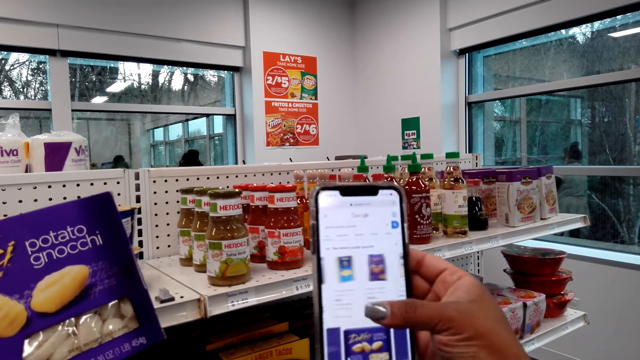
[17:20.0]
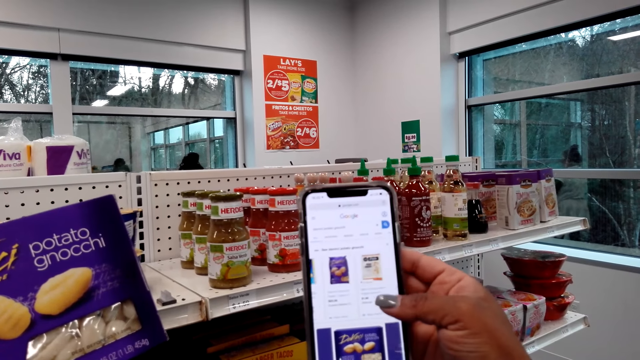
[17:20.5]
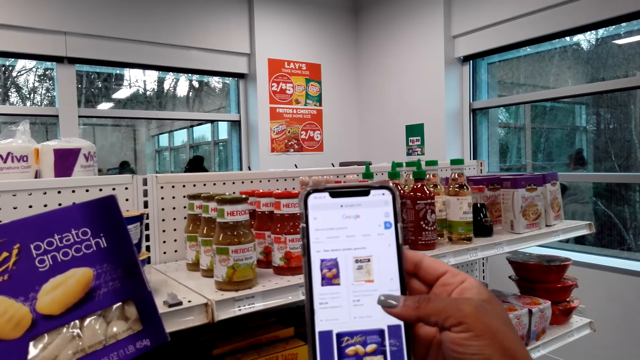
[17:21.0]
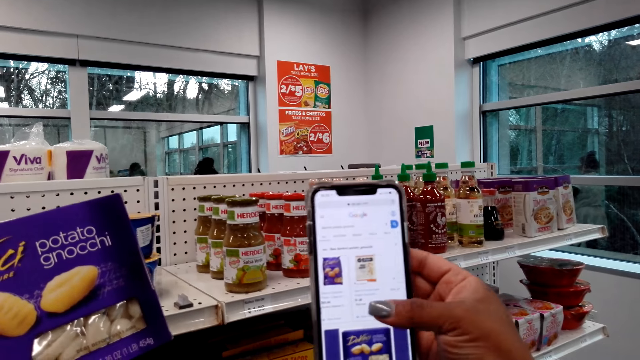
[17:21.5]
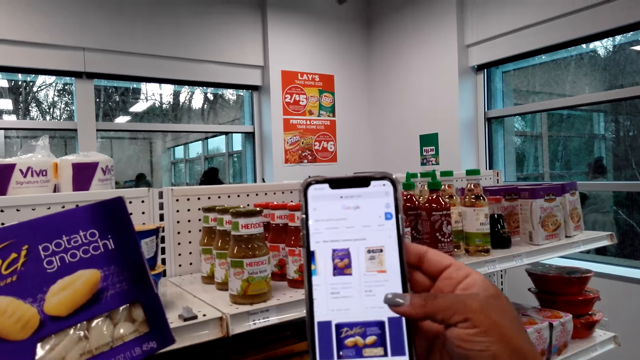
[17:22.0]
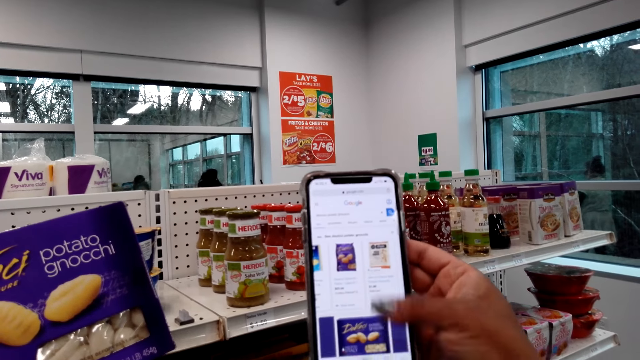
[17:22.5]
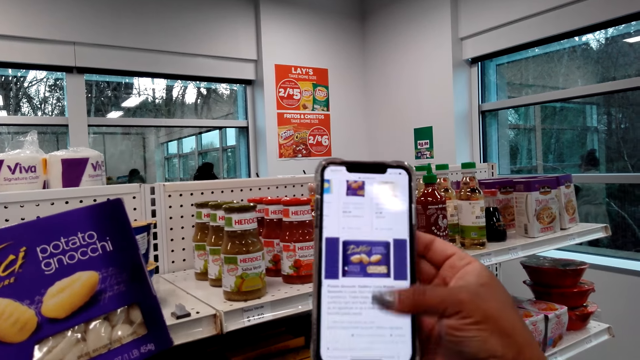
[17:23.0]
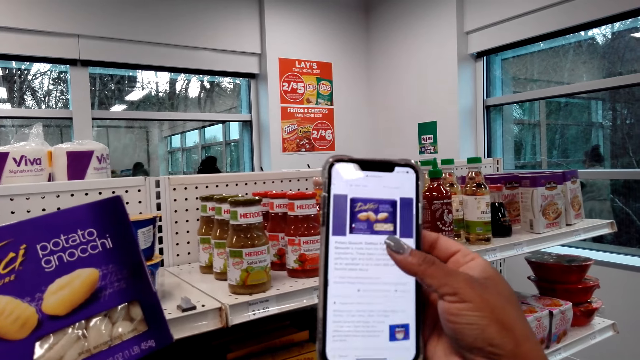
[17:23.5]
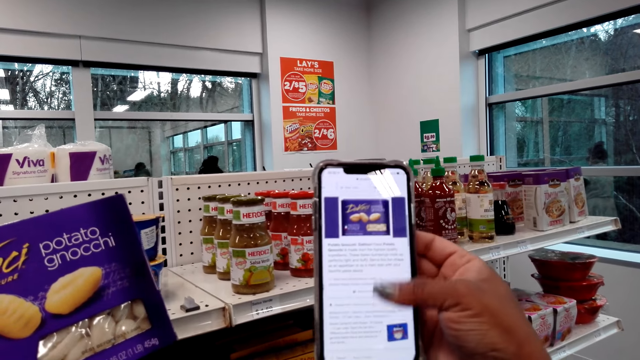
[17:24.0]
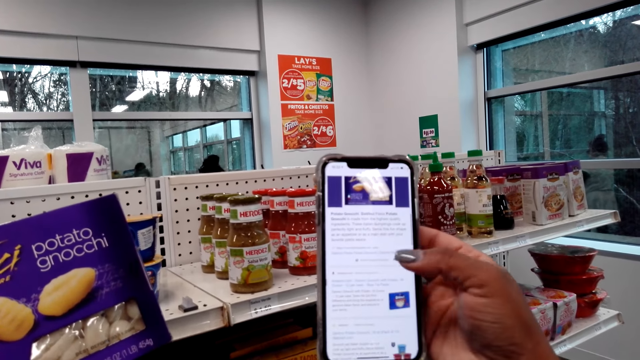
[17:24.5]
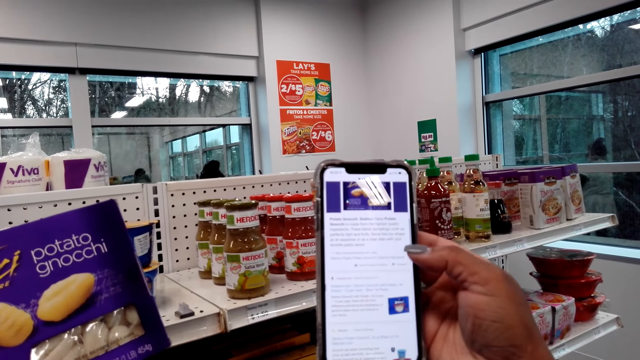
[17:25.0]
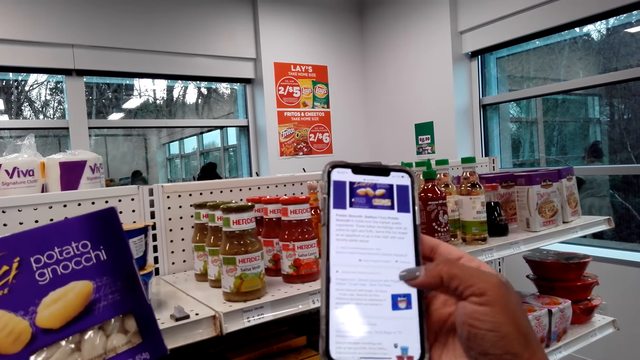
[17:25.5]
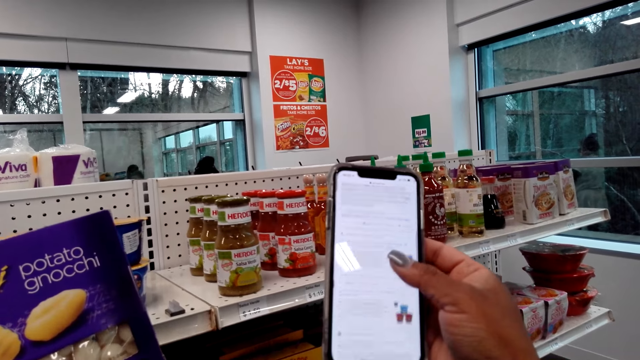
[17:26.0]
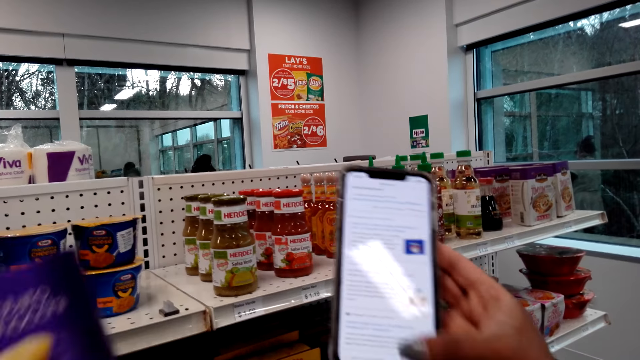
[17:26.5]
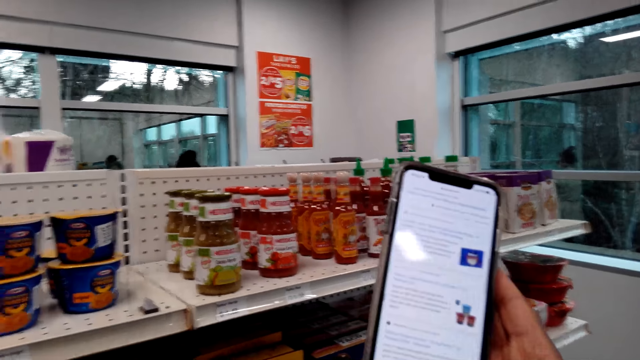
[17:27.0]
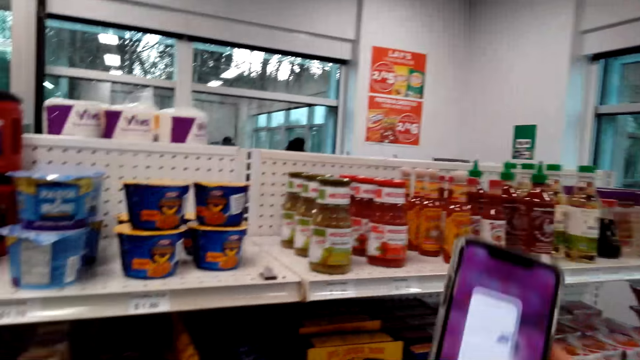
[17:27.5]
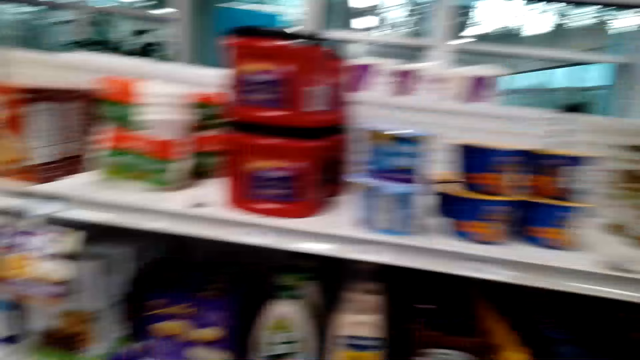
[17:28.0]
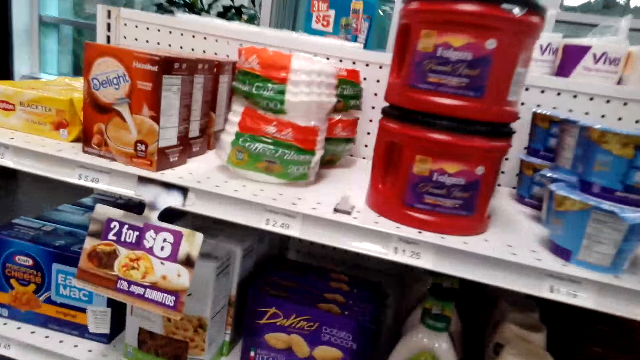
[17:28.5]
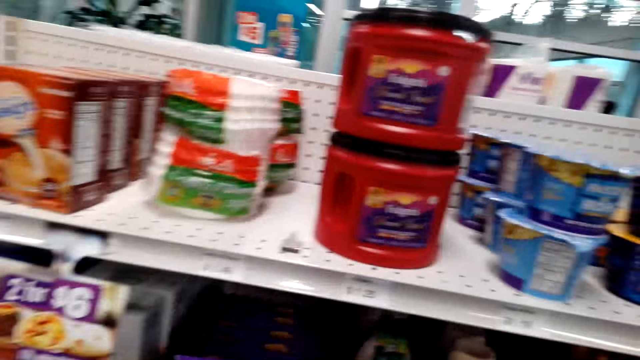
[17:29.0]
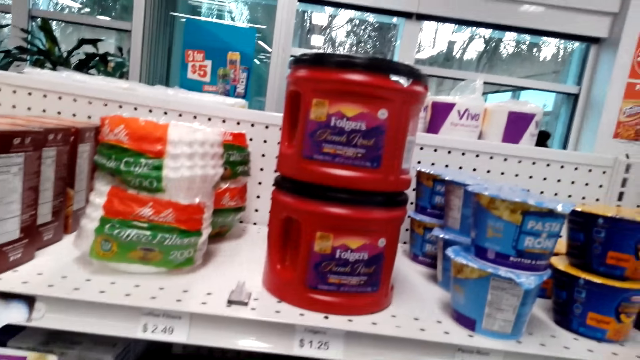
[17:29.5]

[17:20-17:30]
The camera wearer scrolls the phone.

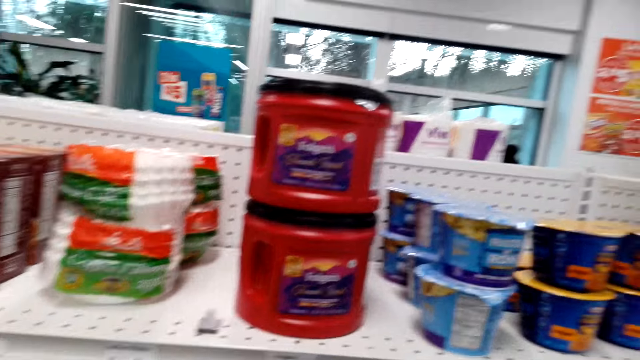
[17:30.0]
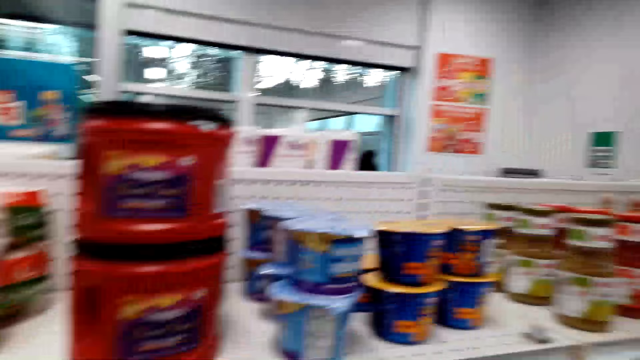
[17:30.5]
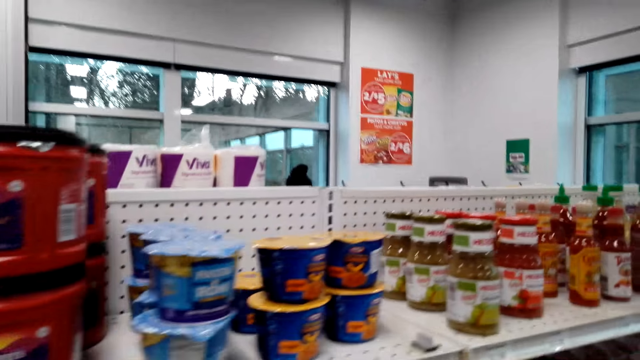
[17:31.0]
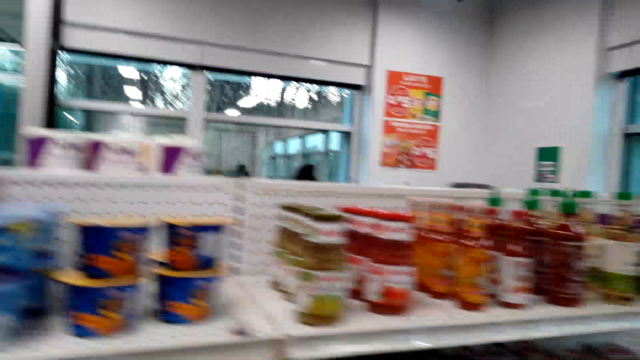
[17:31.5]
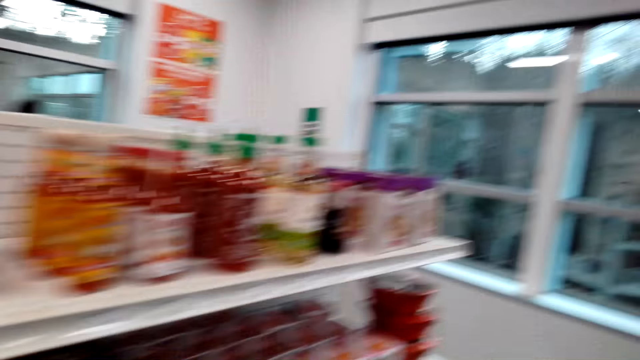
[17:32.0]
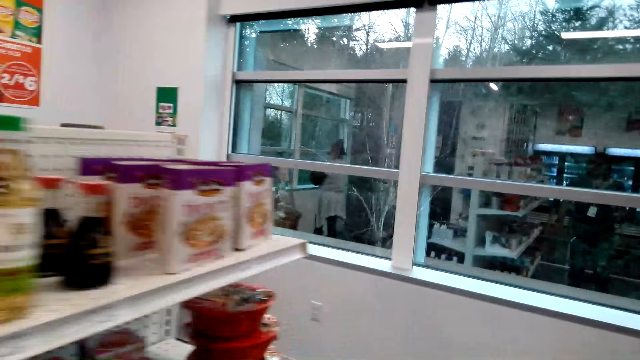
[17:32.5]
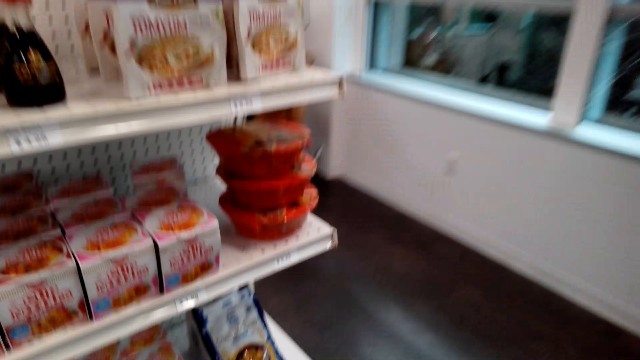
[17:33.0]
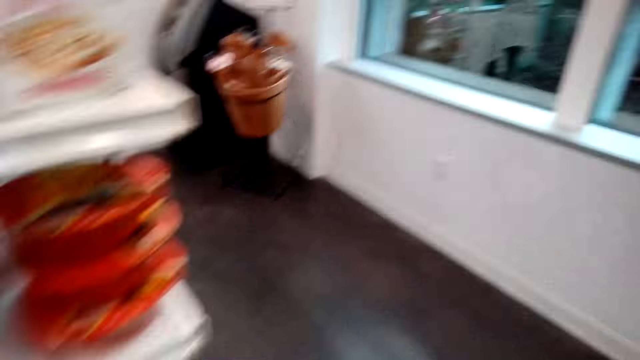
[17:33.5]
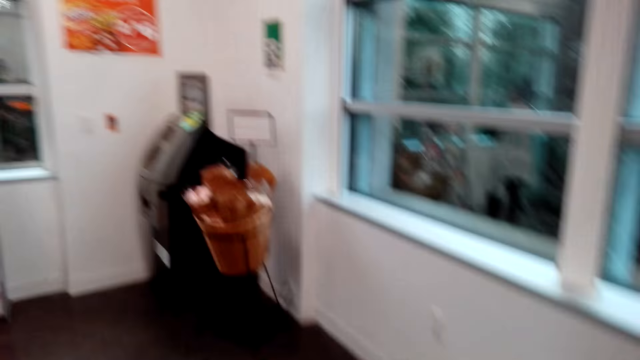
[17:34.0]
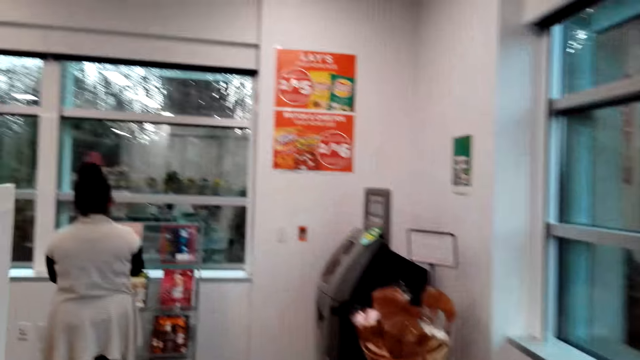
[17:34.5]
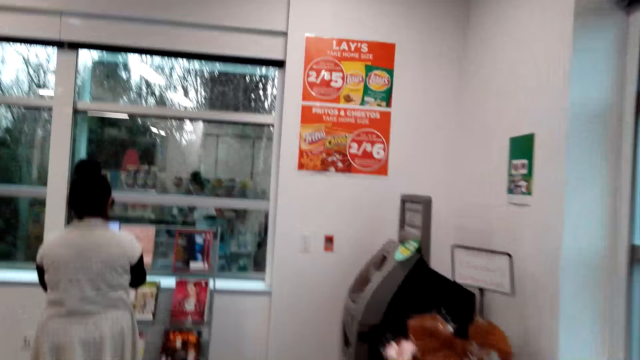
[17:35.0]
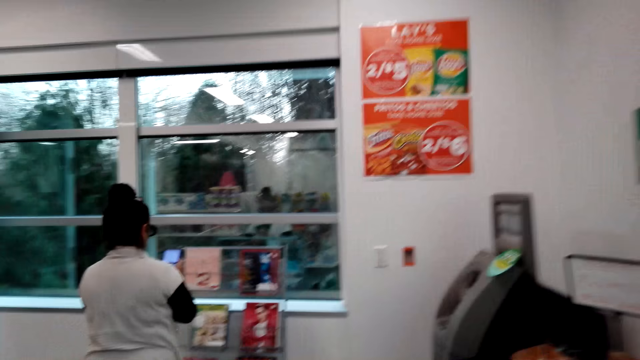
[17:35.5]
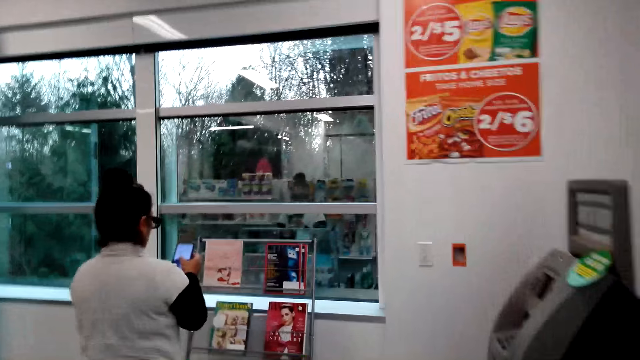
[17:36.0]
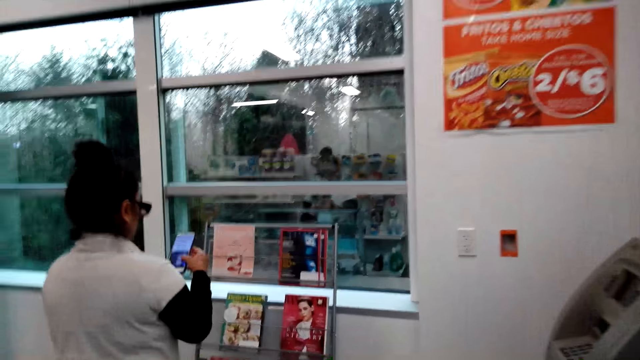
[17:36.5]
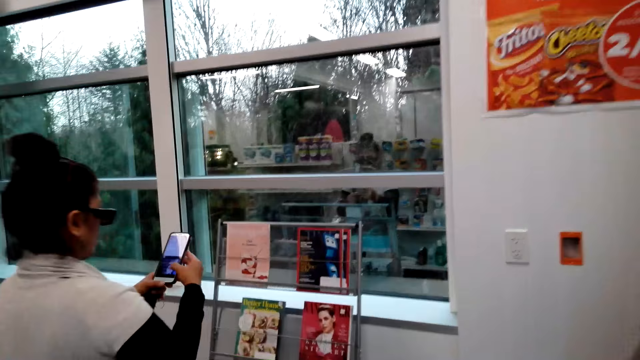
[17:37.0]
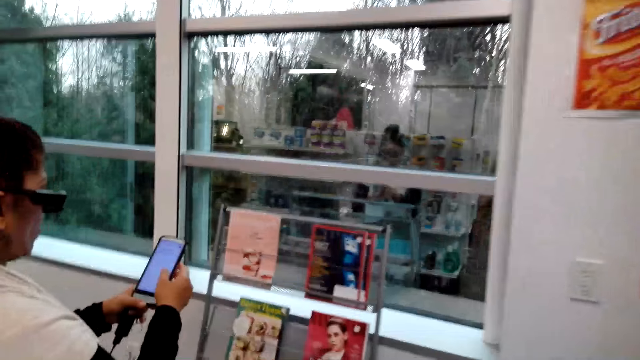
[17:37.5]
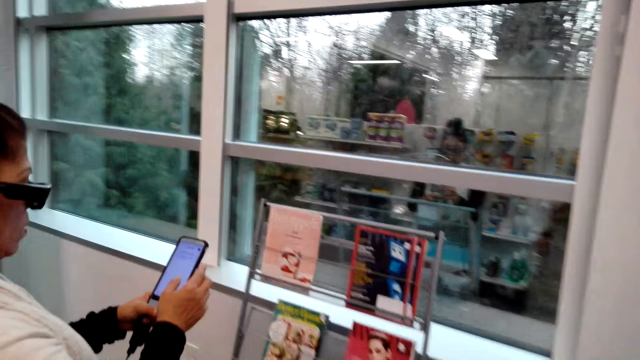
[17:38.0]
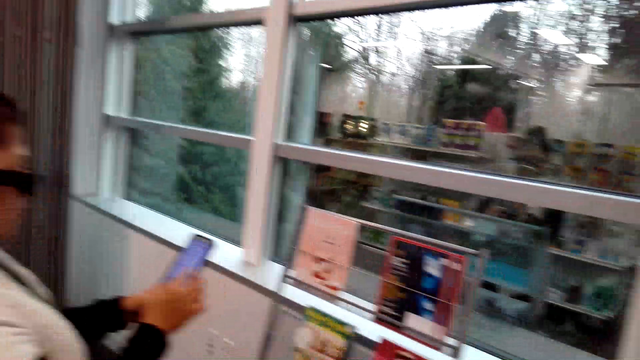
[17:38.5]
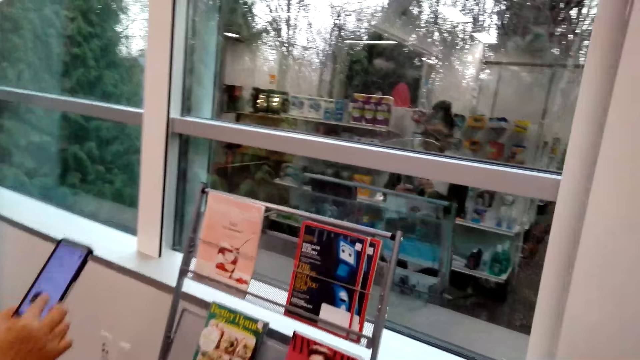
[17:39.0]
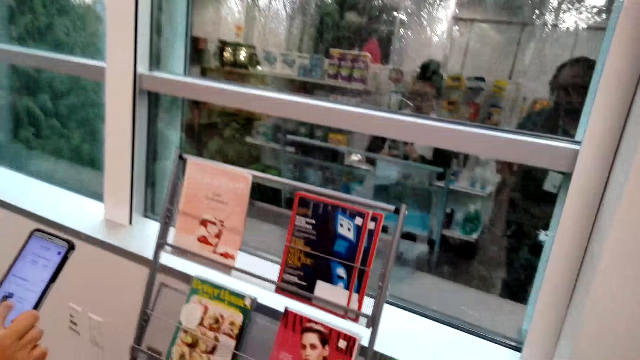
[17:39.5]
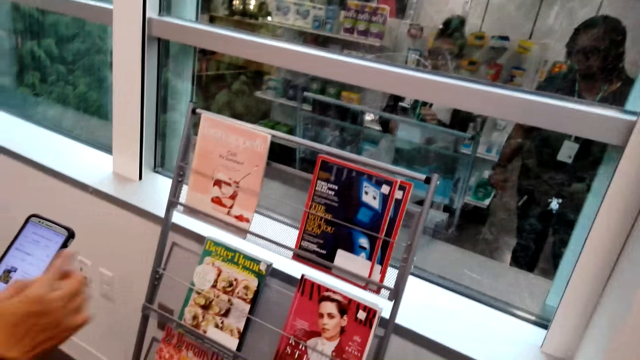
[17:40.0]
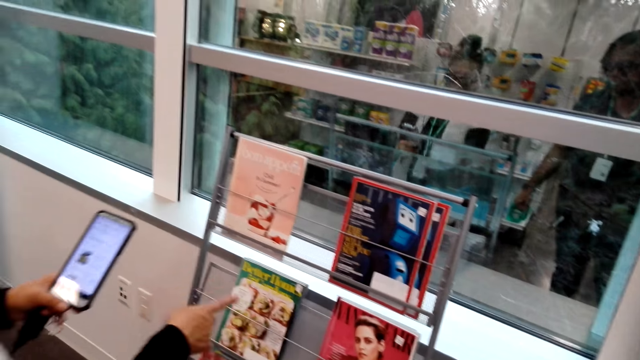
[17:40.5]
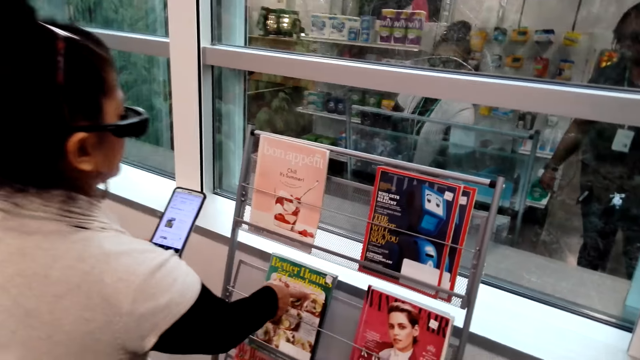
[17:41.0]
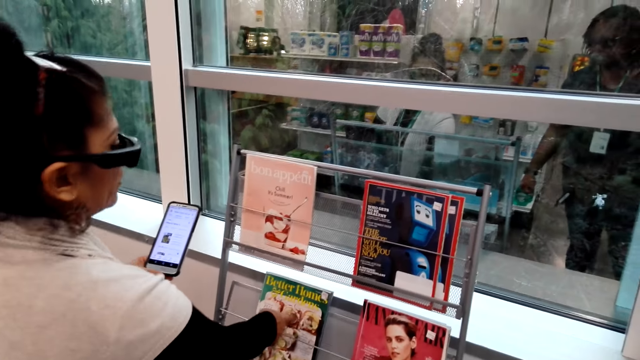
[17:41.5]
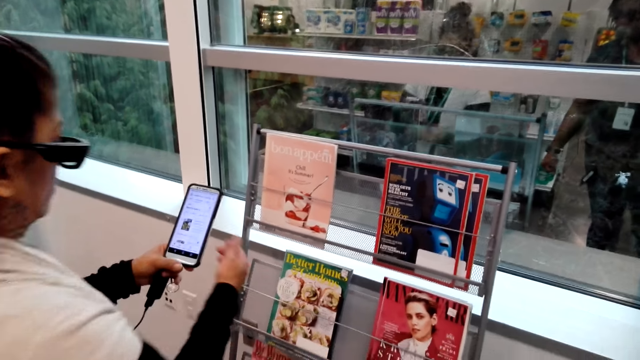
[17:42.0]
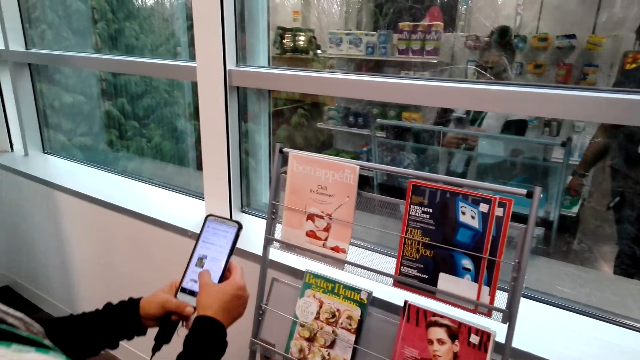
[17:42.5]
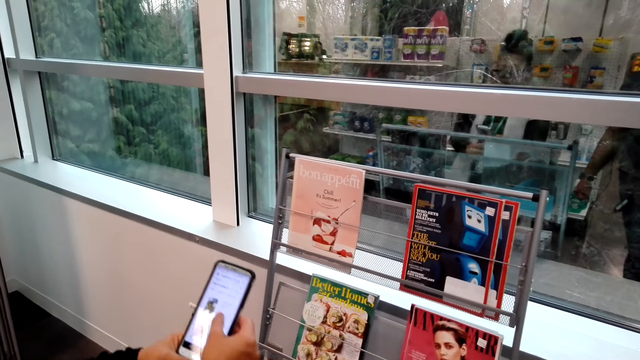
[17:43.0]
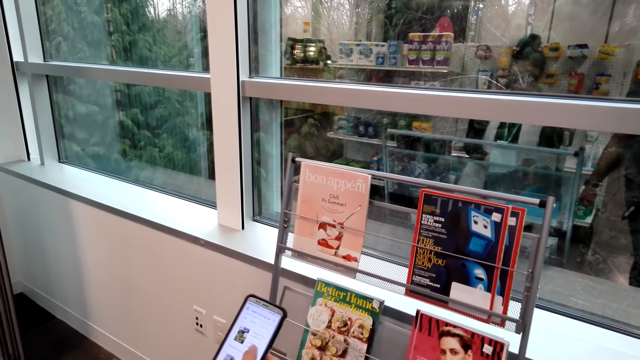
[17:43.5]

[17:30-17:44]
The camera wearer walks around the store. They look around. A woman operates a phone. The woman scrolls the phone. The camera wearer talks with the woman. The woman points at a magazine with her finger, pulls her finger off the magazine and operates the phone with both hands.
